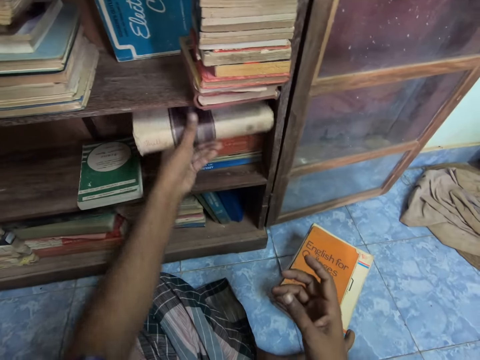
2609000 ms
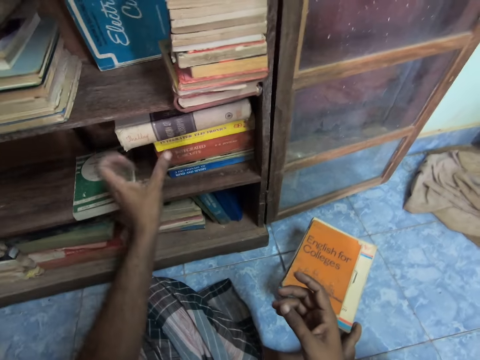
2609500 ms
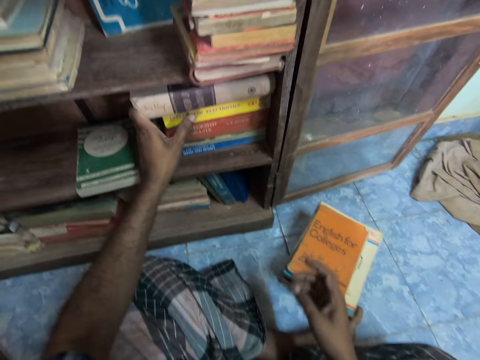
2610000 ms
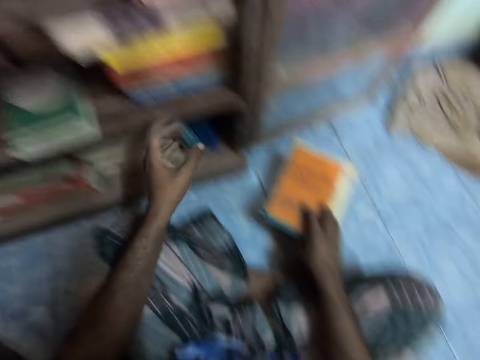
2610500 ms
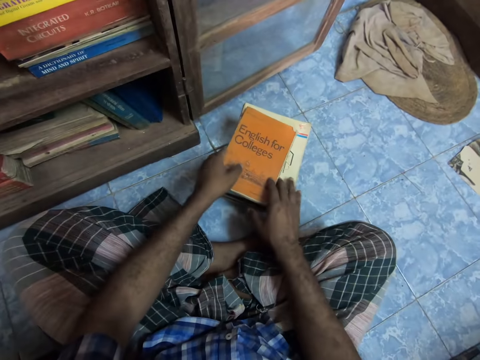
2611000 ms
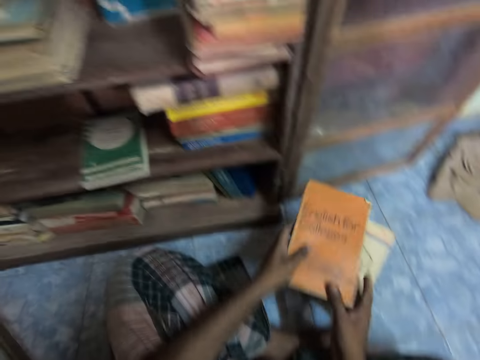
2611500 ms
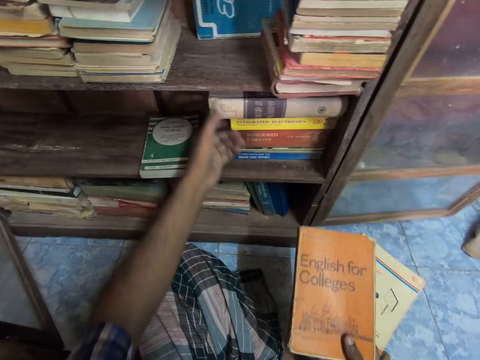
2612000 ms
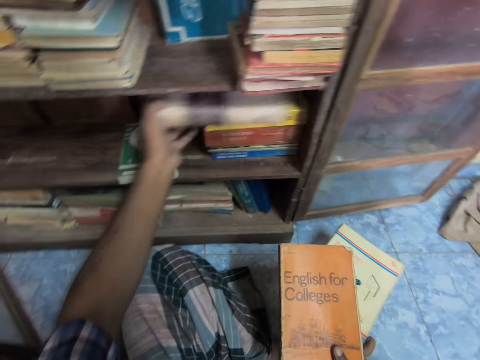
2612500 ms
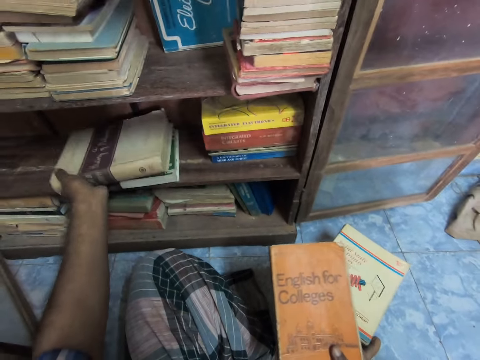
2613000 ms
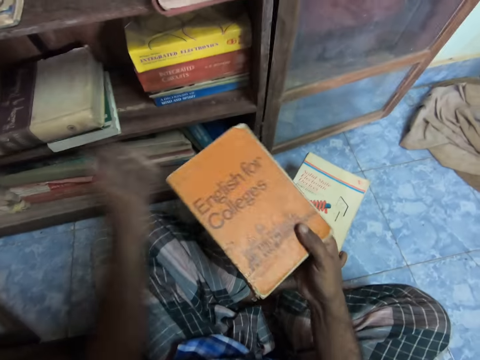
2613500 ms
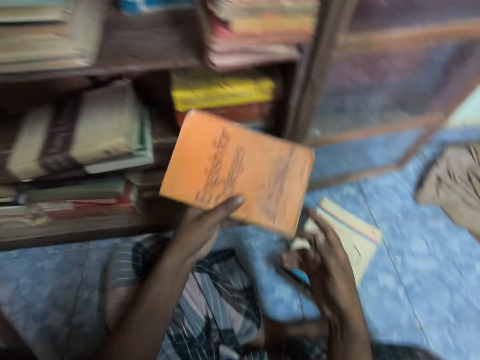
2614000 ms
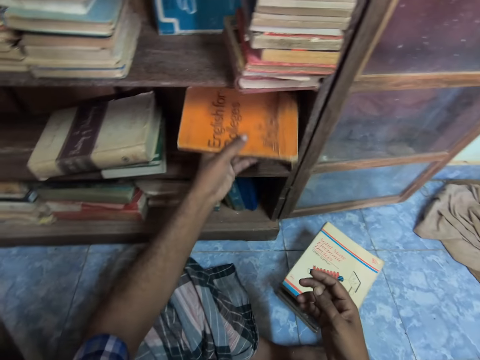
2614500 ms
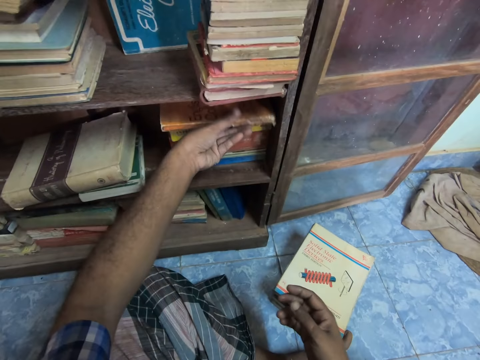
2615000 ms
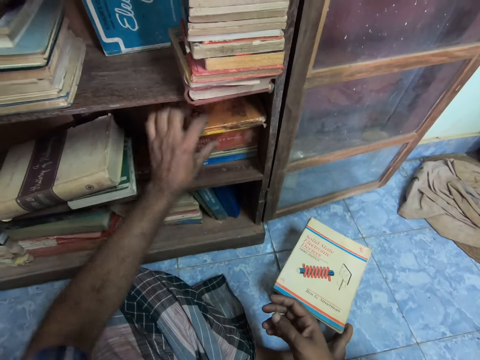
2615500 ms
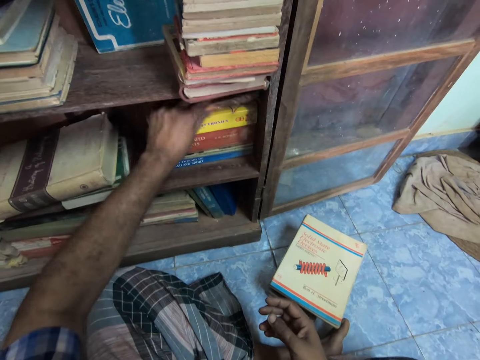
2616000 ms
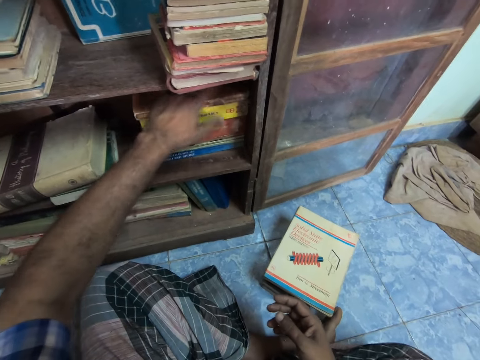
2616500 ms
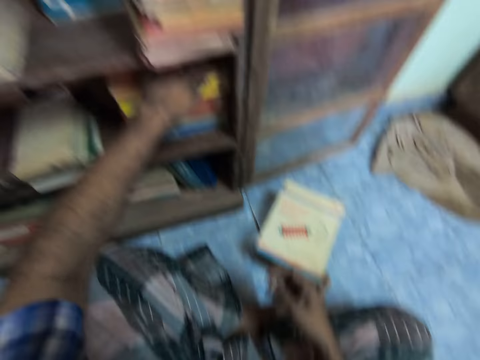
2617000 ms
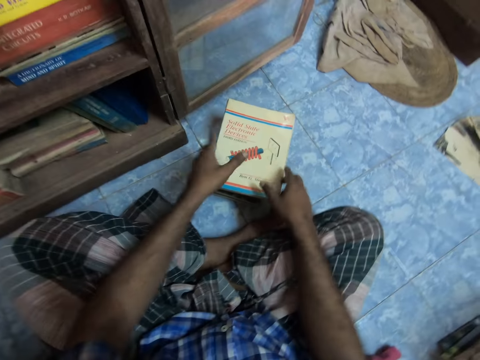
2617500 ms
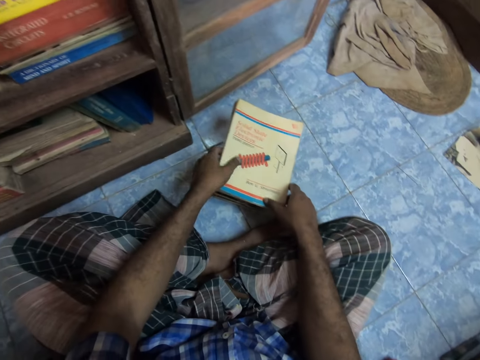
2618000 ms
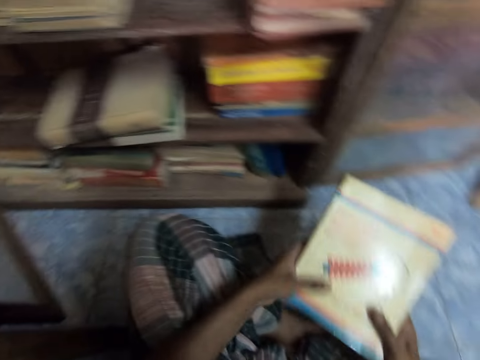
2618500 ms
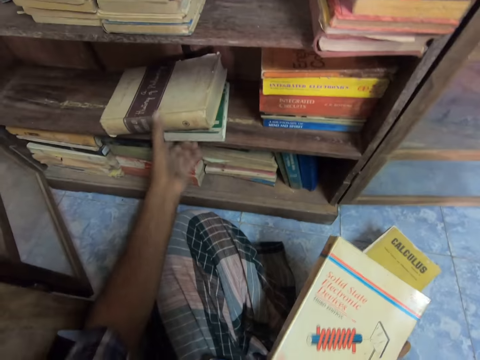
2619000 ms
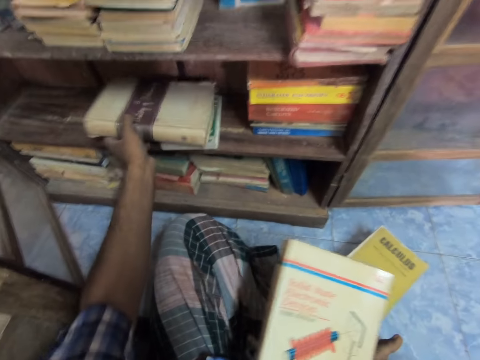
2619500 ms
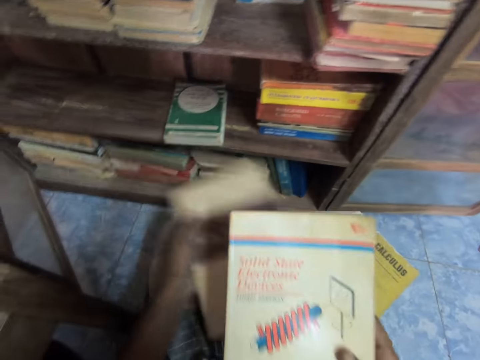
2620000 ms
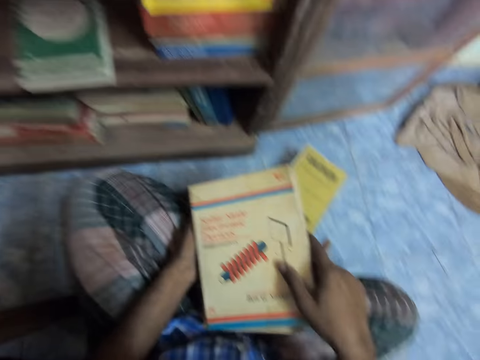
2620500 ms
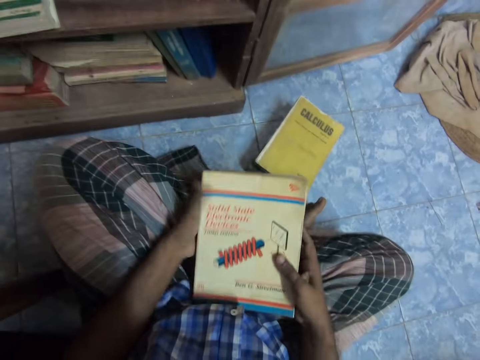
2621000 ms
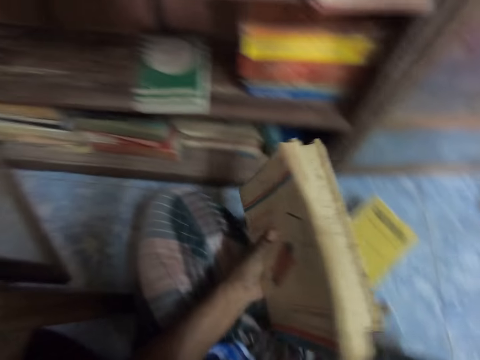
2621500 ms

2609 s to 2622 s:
The camera wearer stores the book. They pick up the book. They pick up the book again. They drop the book, hold the book, and arrange the book. They pick up the books, pick up the book, and stack the books.

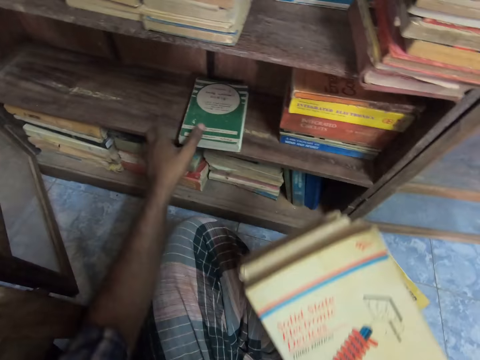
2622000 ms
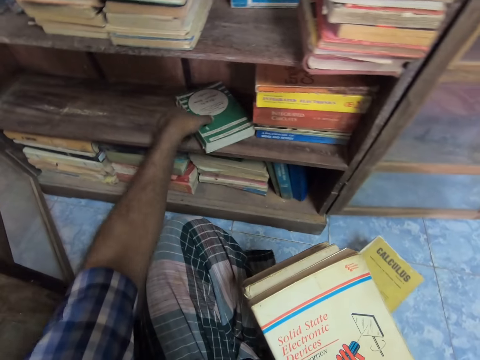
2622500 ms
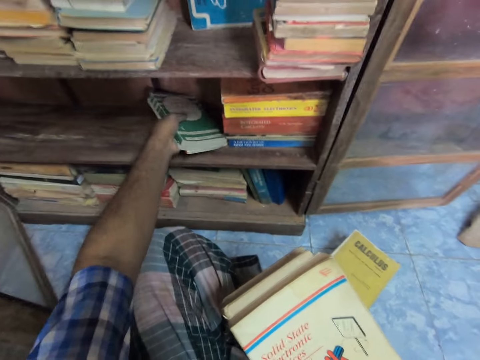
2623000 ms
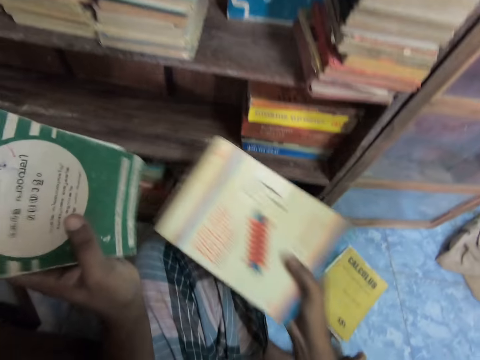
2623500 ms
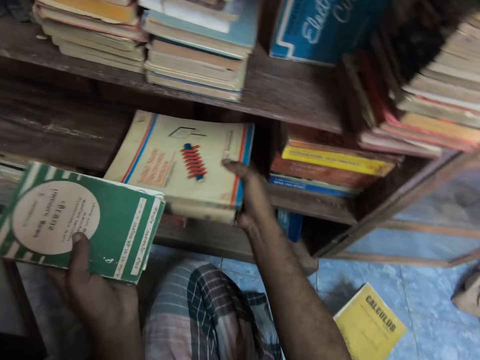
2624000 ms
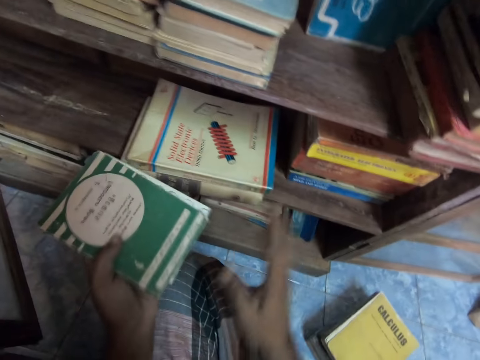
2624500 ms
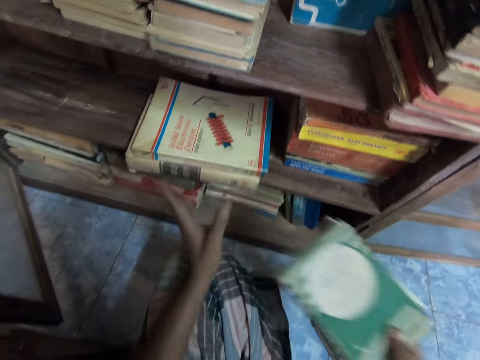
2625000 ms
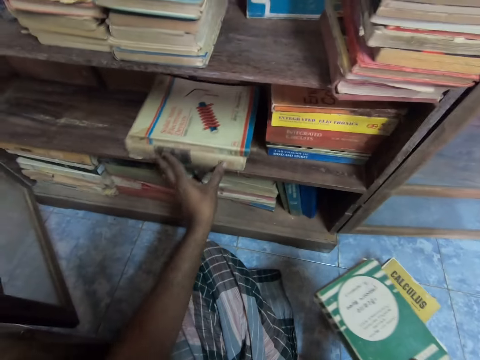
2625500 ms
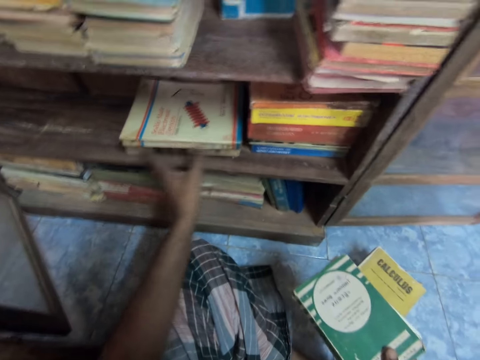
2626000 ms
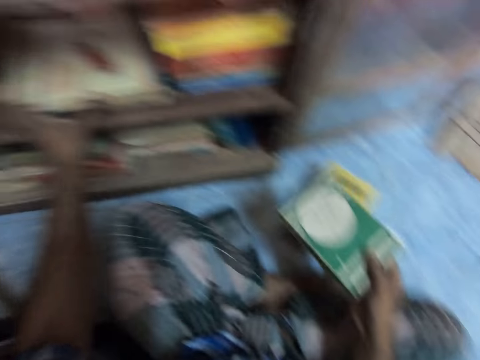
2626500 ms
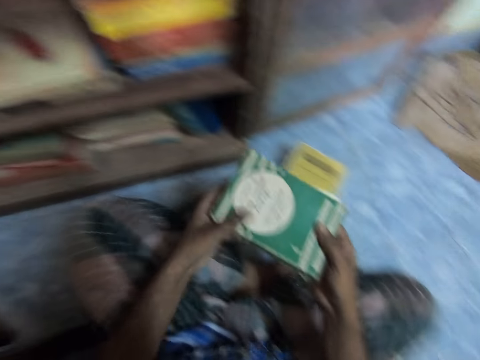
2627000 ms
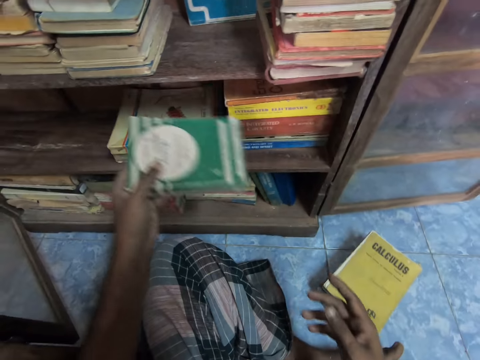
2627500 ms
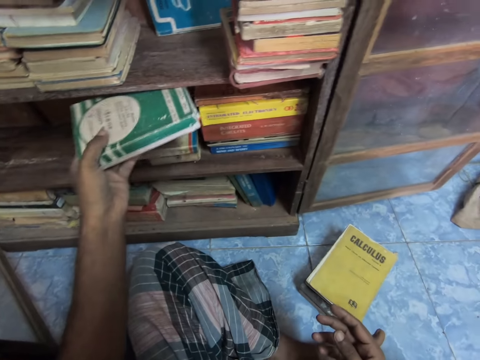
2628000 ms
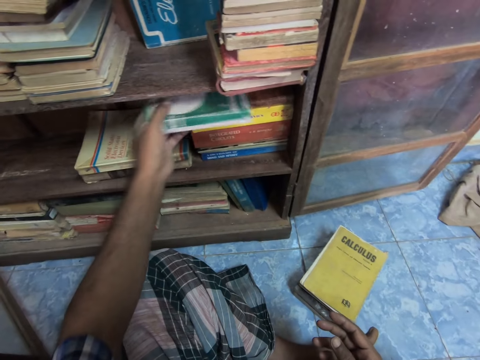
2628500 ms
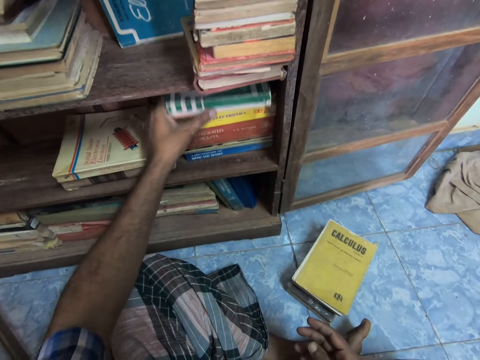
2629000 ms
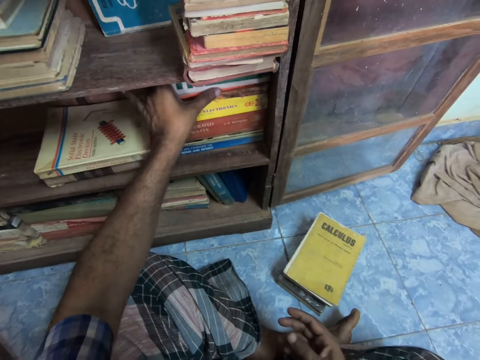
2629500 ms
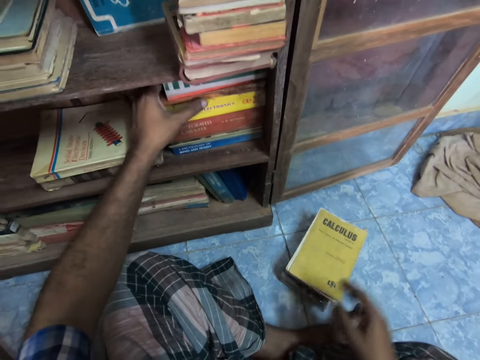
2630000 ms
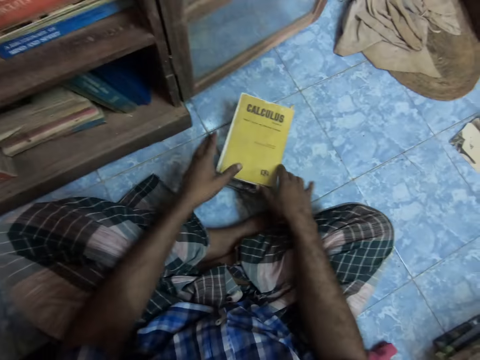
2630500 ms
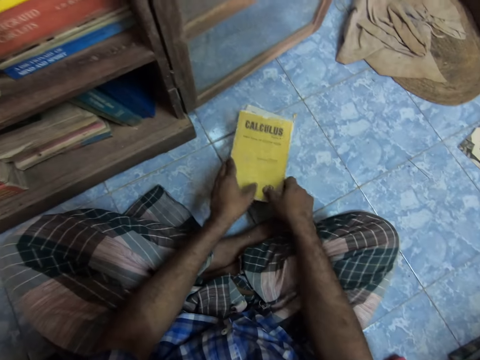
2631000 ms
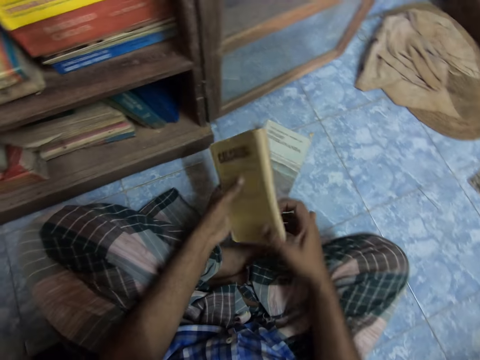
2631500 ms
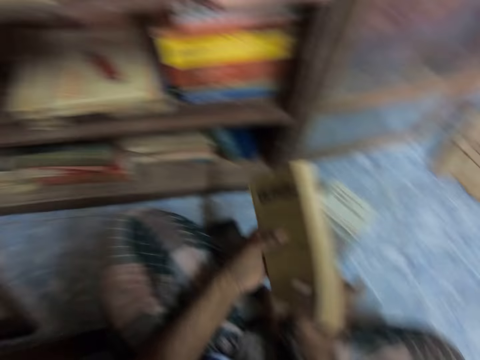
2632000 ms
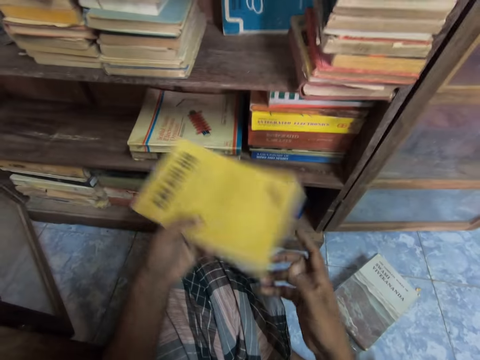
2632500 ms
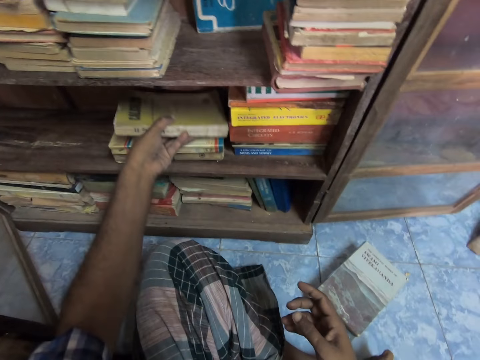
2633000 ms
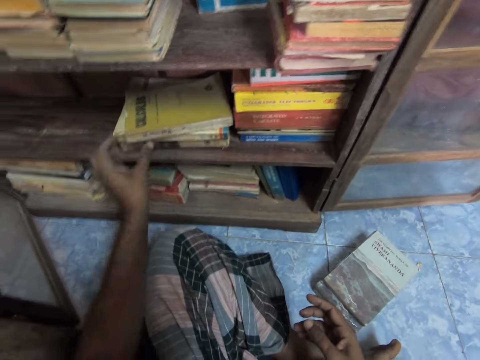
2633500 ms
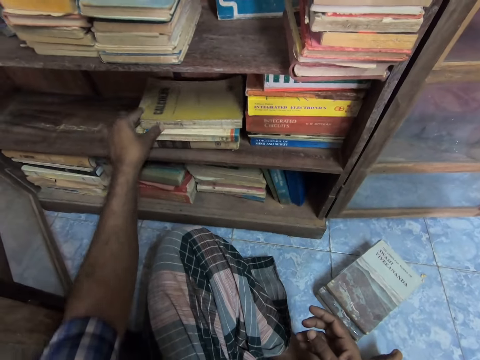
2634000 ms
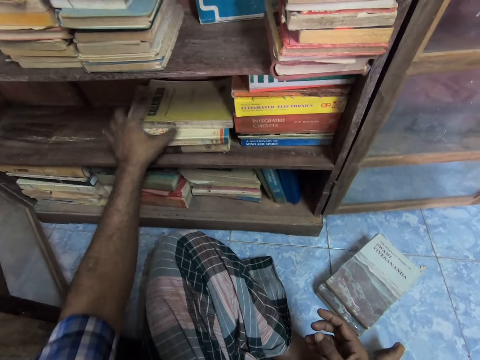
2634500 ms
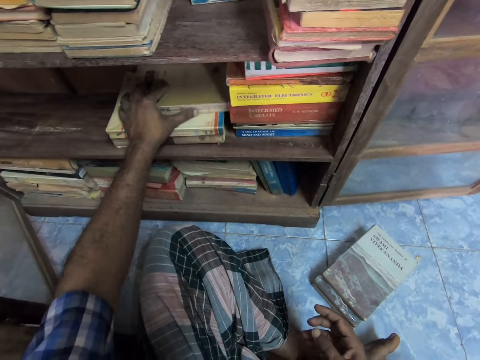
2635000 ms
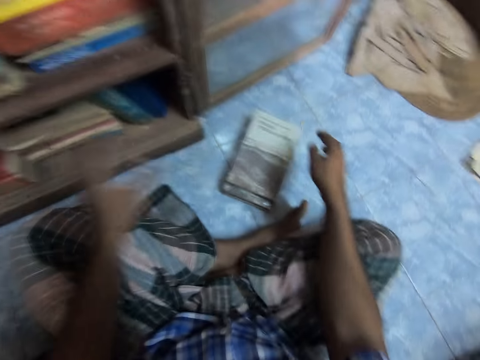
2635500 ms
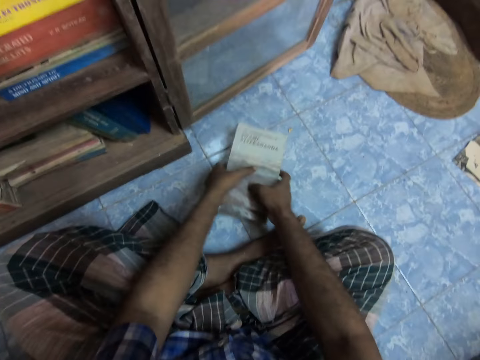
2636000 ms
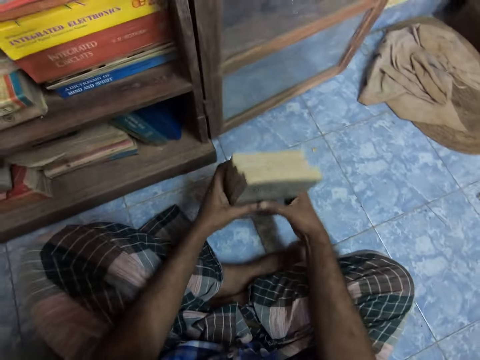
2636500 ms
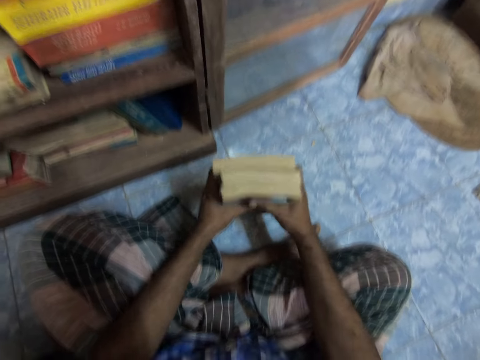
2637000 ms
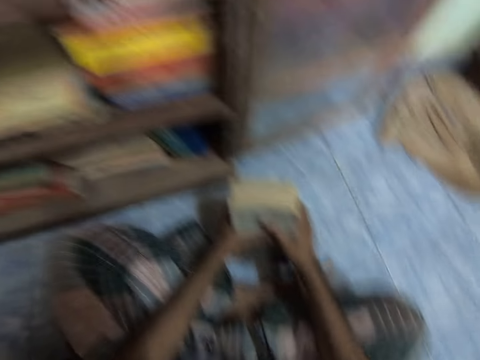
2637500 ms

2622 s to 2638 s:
The camera wearer picks up a book. They store the books, hold the books, move the books, hold the books, and store the books. They pick up the book and store the book. They pick up the books and align the books.
